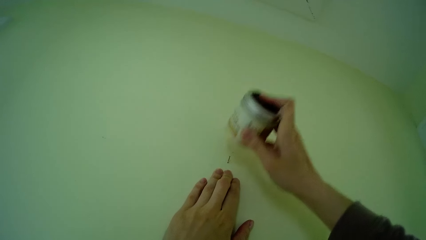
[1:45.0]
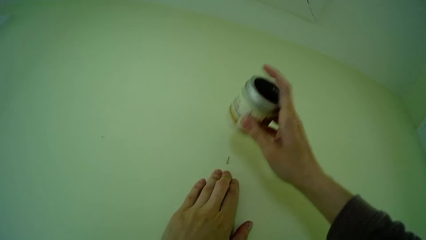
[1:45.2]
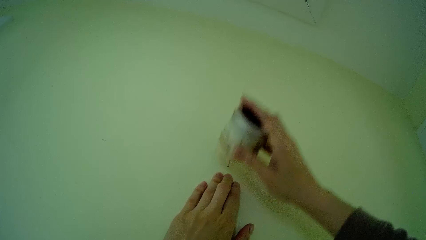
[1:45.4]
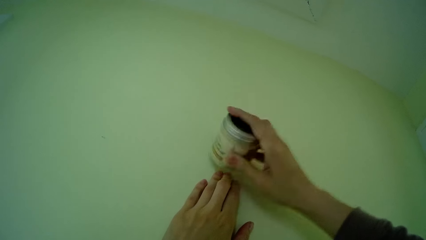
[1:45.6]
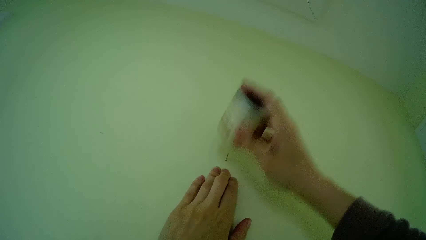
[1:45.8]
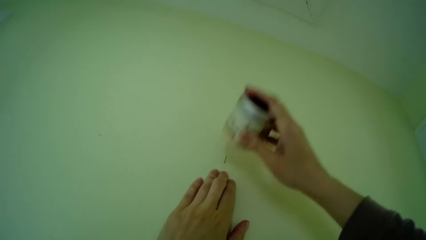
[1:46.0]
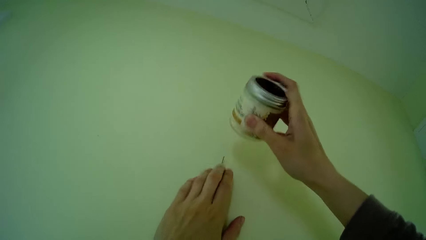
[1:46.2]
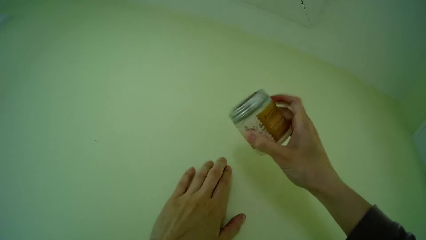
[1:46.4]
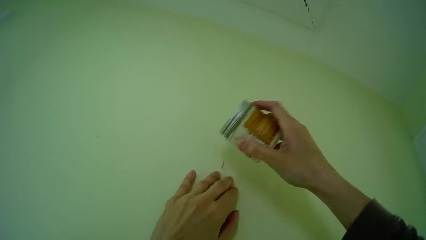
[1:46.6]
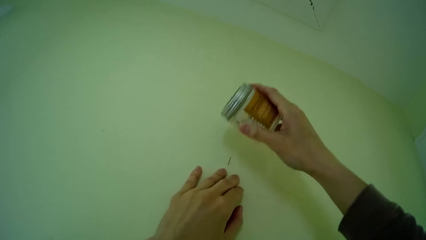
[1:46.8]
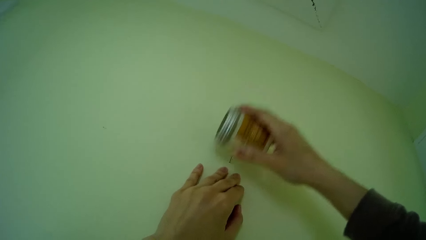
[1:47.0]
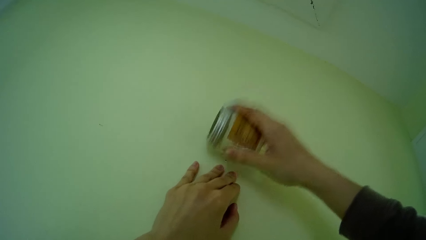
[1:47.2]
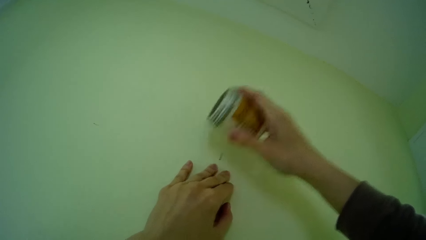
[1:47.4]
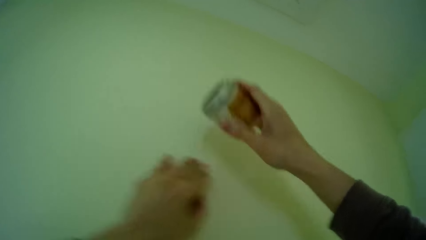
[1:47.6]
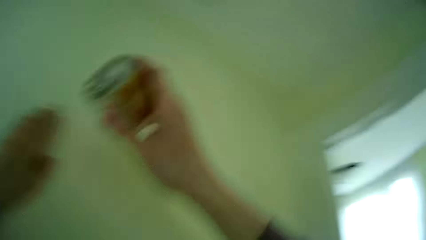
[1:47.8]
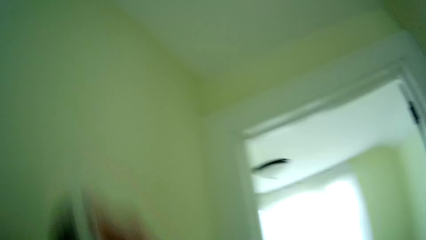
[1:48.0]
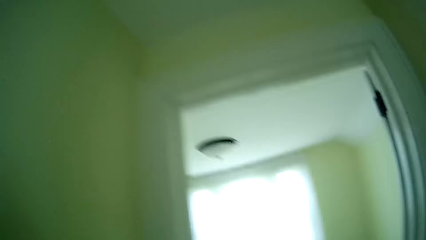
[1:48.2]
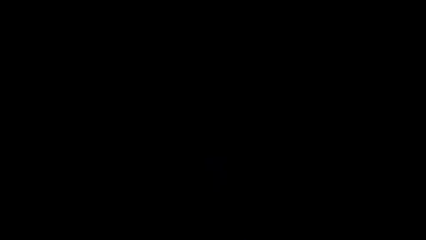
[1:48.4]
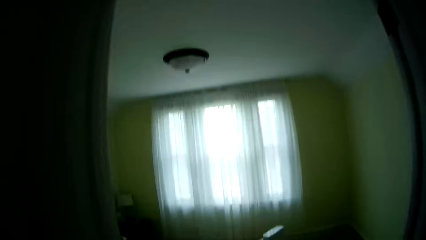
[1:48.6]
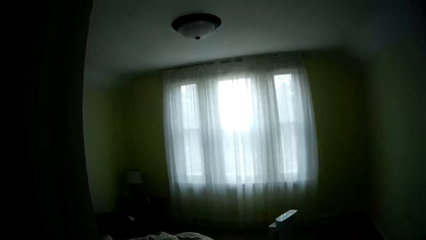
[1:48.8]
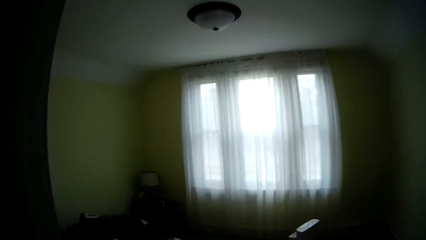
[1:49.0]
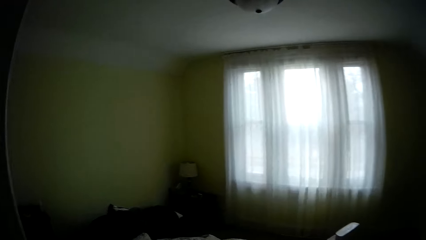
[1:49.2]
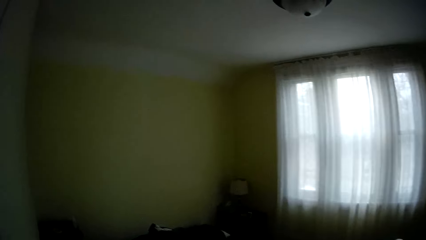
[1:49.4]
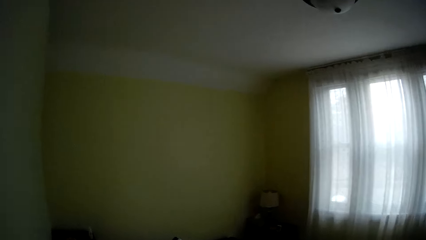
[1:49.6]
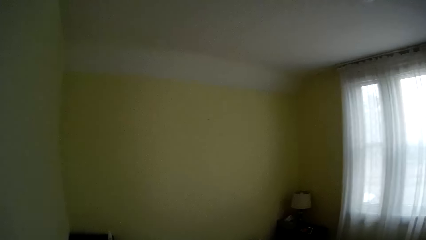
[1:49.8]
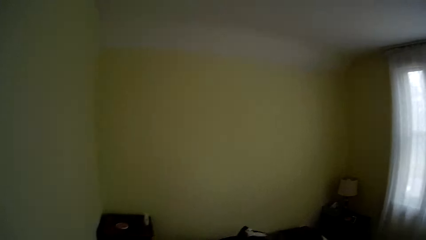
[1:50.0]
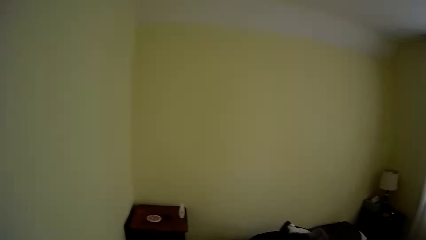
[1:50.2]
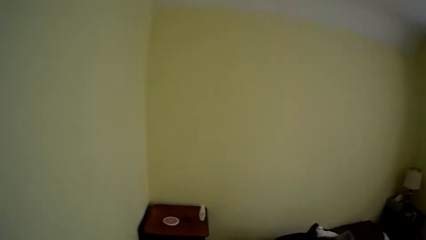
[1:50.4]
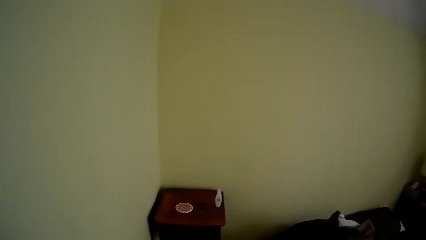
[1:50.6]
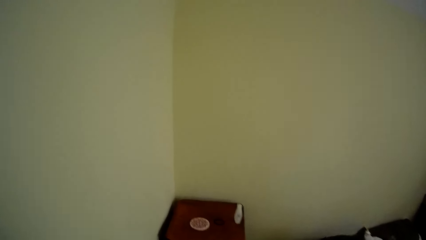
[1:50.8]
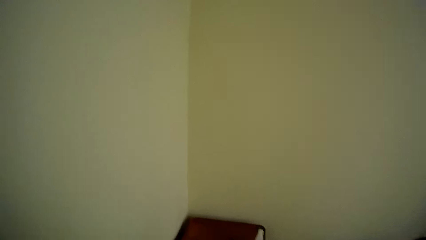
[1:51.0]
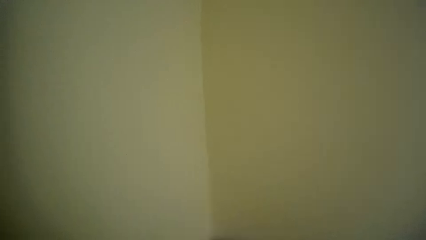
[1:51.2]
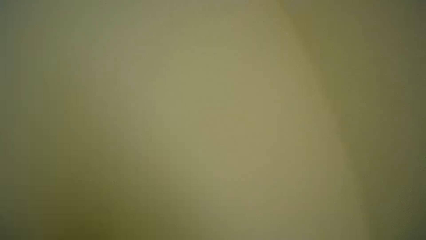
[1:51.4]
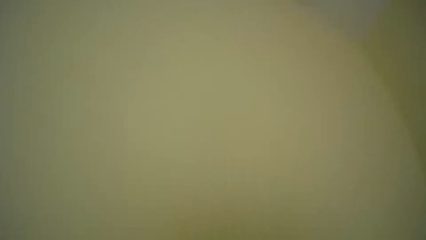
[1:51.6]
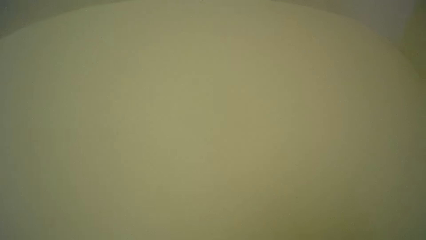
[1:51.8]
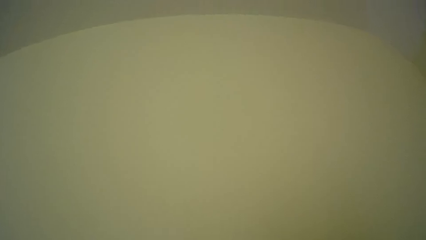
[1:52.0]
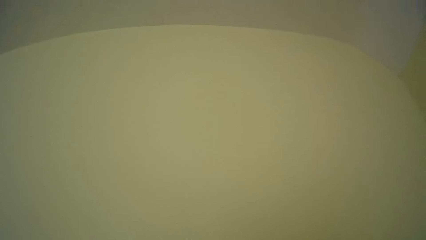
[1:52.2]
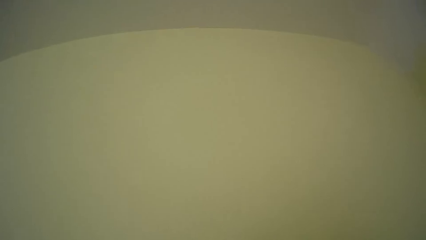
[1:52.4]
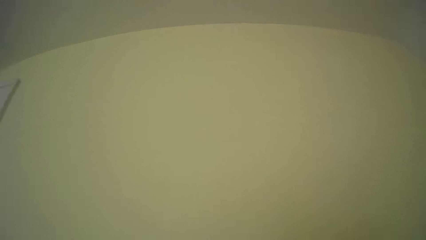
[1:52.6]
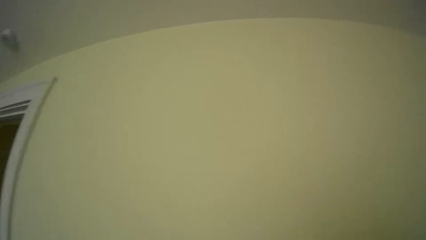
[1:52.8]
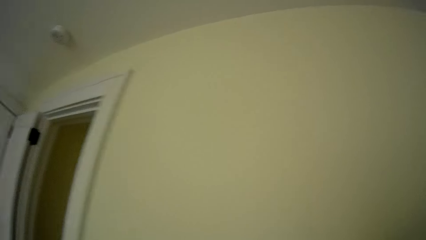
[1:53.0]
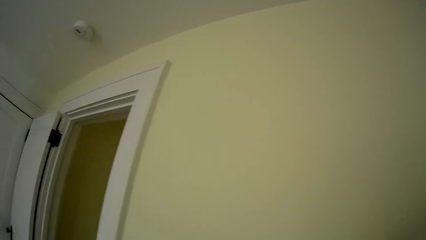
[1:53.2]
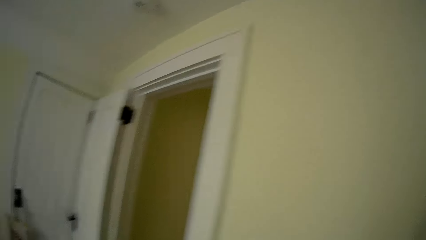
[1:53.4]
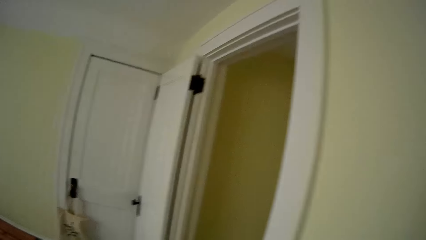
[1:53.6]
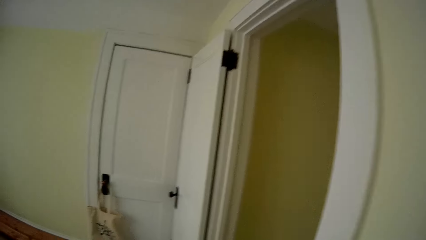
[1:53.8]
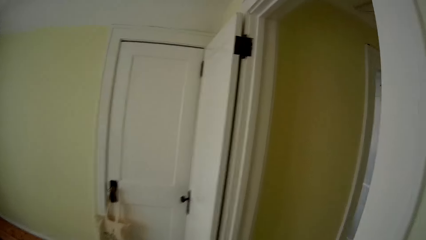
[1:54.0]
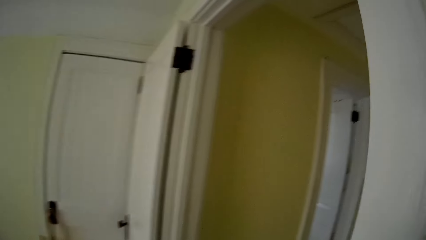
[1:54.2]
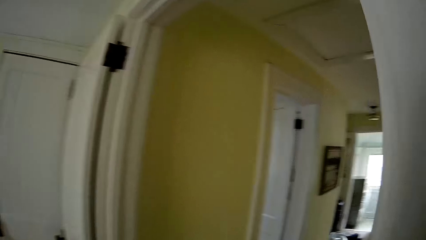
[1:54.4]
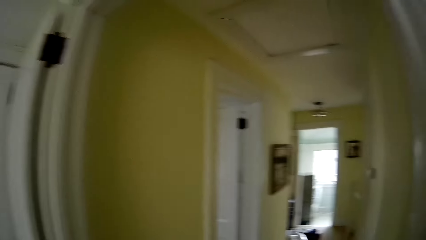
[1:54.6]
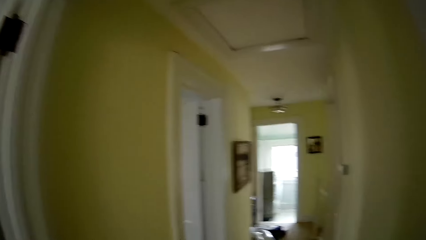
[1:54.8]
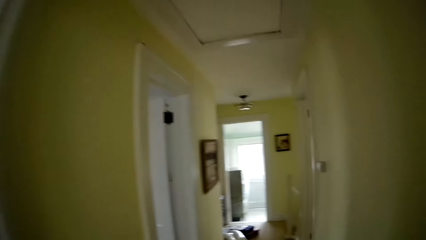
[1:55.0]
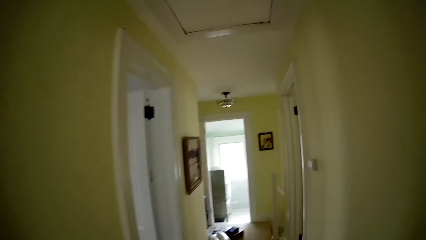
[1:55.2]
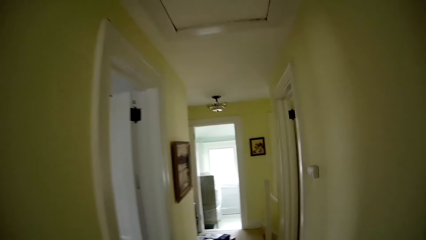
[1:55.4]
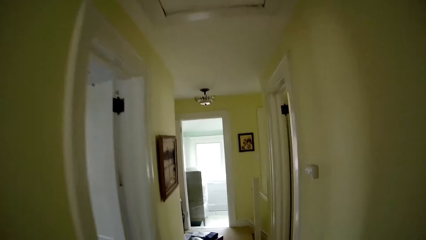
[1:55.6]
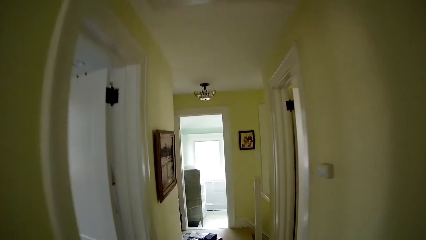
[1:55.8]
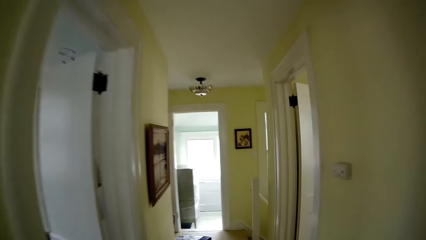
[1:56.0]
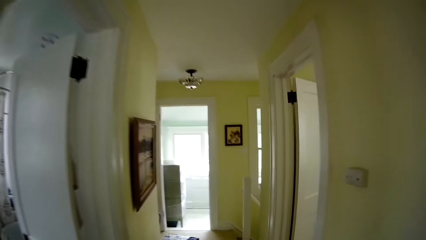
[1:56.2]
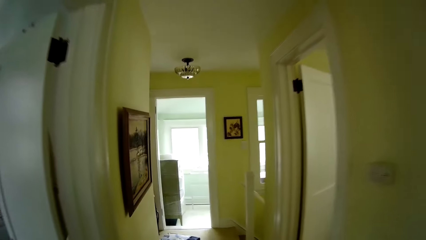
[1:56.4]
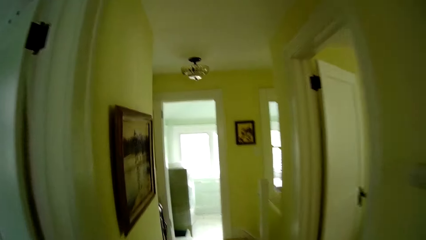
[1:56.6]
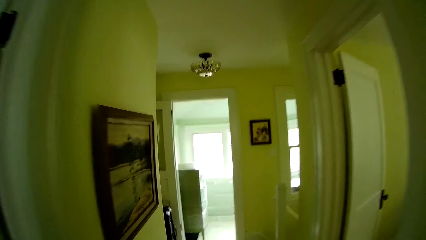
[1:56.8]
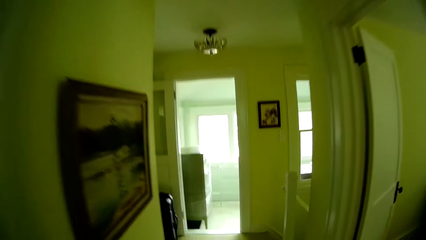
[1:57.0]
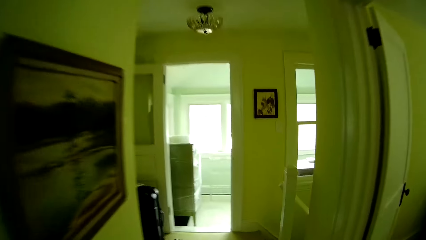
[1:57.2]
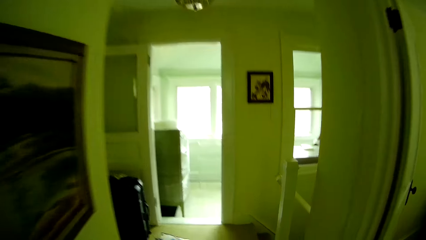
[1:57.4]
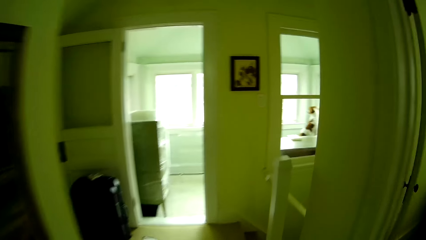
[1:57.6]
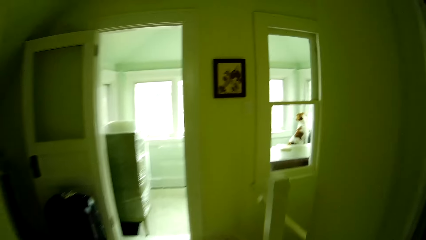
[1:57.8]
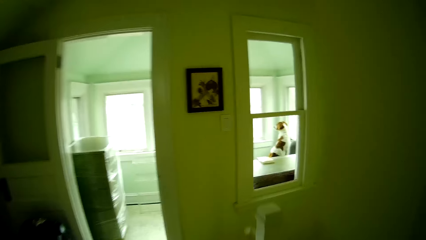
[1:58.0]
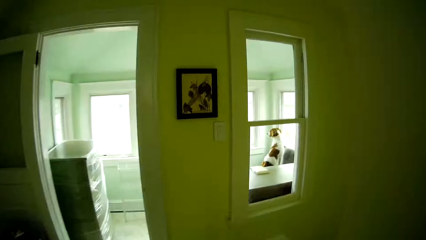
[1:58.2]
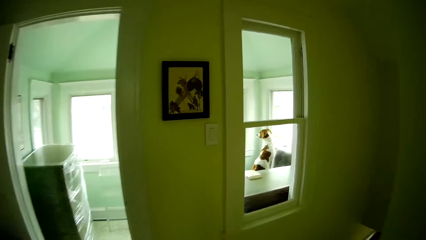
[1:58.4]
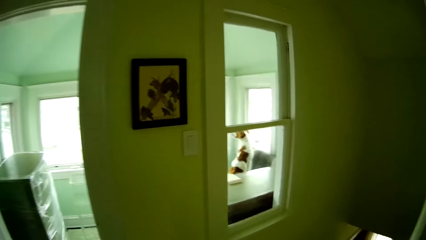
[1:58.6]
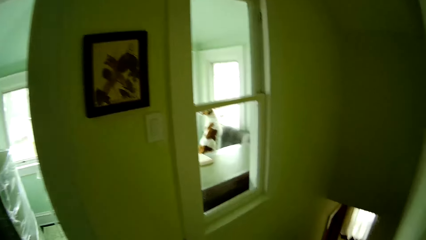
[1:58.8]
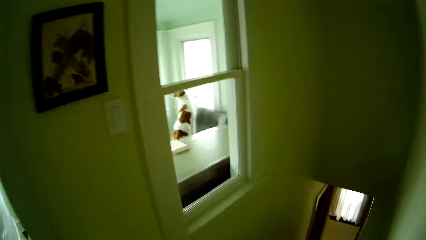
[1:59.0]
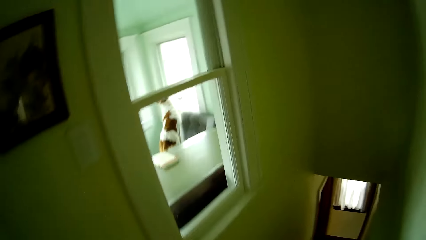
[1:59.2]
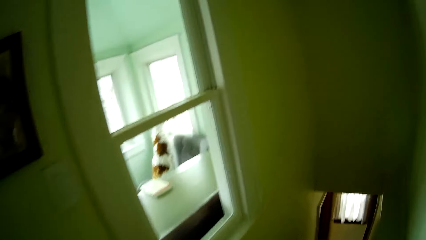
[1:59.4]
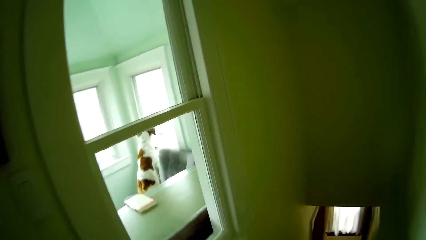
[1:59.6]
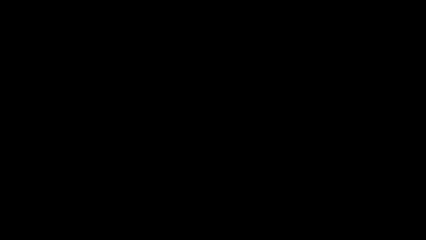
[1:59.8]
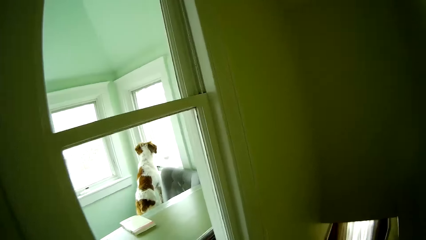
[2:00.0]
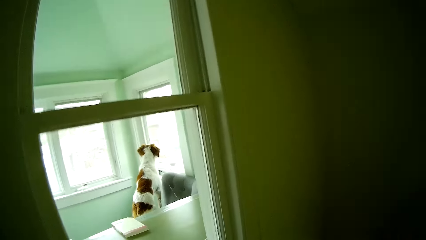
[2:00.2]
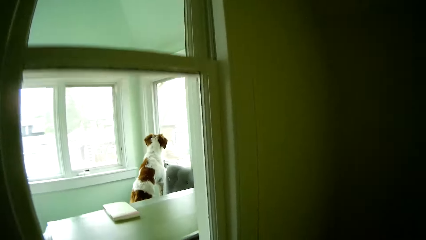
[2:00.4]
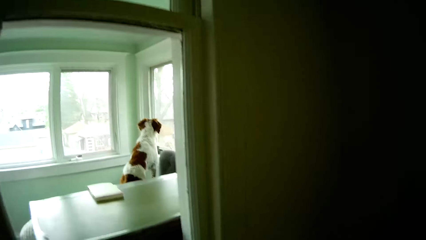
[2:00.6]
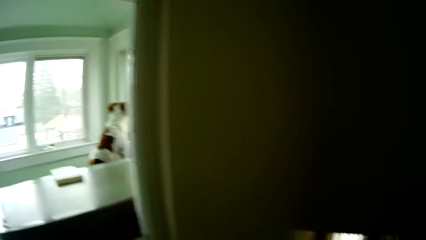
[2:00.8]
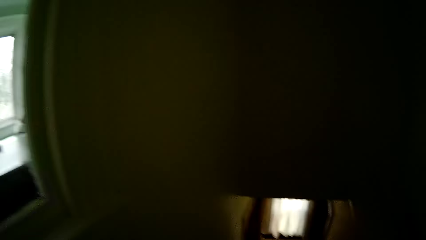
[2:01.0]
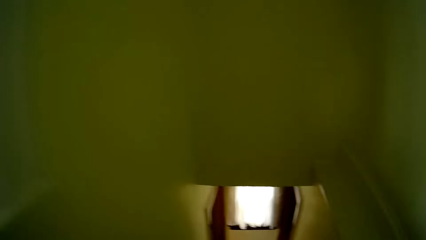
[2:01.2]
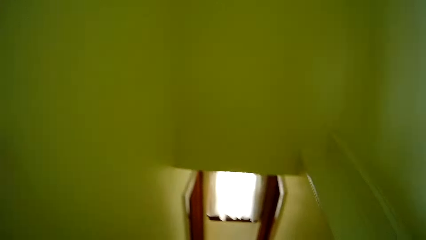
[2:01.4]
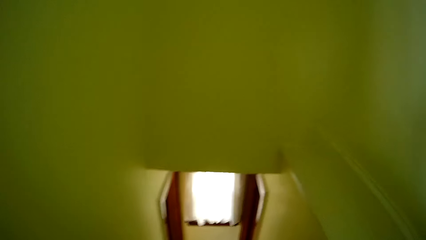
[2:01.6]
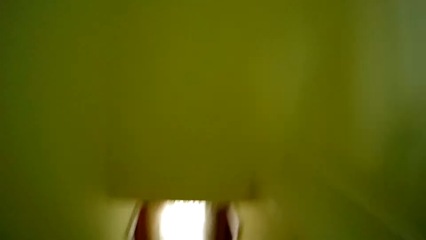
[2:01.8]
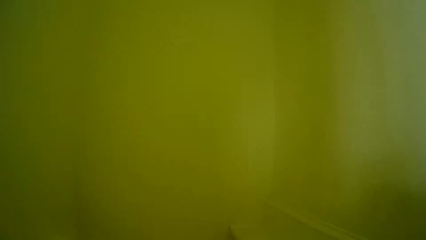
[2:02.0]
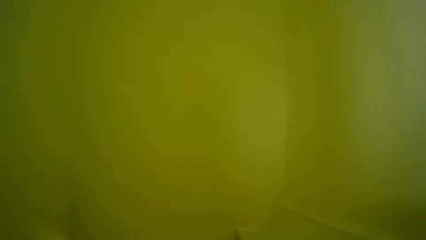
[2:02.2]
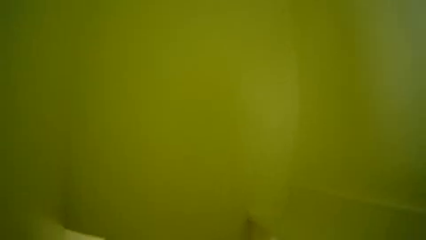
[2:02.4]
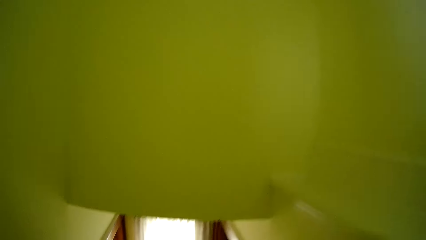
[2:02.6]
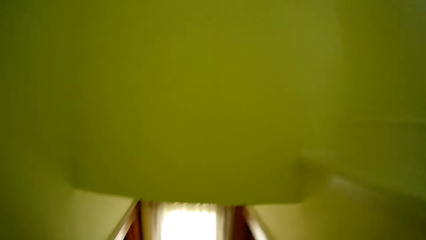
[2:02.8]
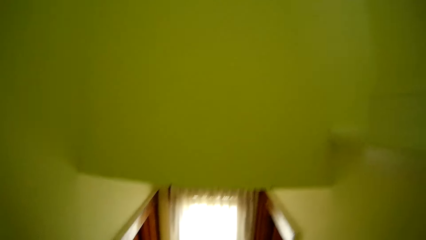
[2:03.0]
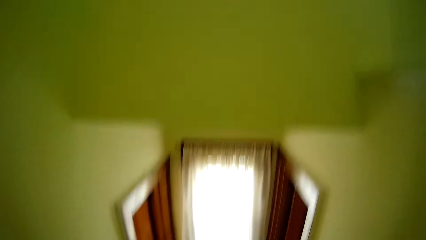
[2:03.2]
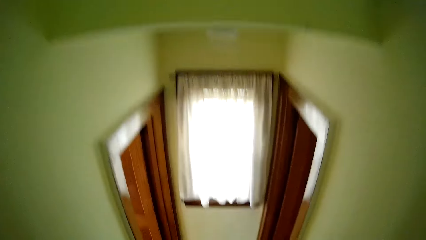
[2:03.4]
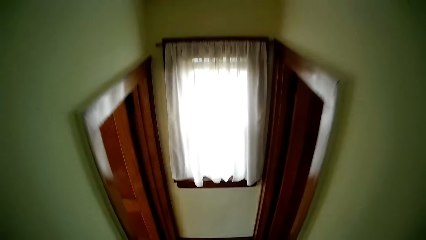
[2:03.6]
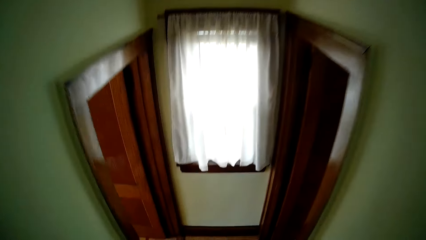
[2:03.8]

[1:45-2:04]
The camera wearer hits the nail on the wall. They walk. They walk down the stairs.
